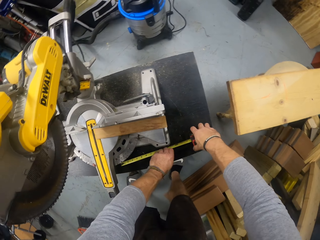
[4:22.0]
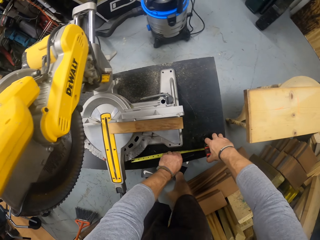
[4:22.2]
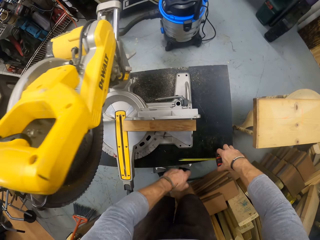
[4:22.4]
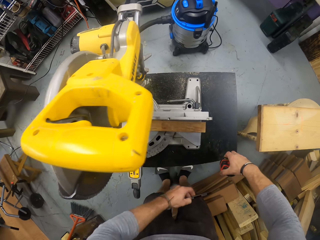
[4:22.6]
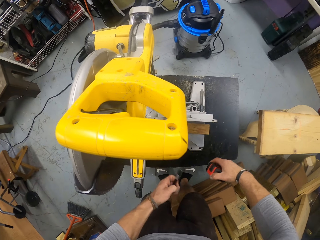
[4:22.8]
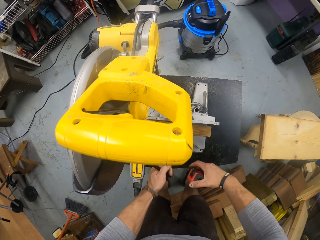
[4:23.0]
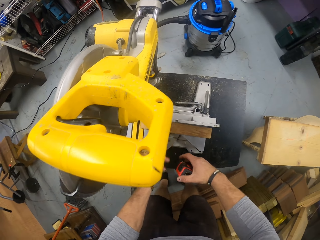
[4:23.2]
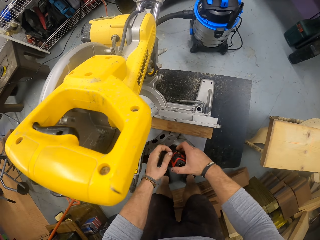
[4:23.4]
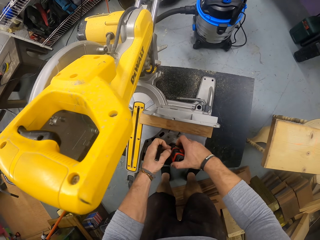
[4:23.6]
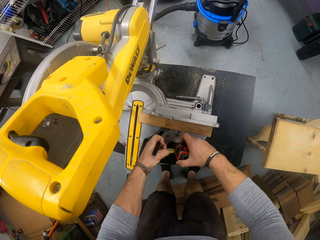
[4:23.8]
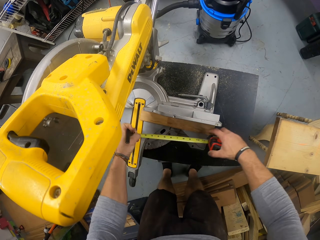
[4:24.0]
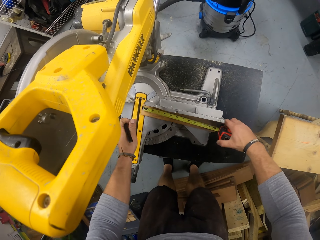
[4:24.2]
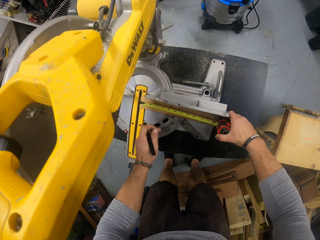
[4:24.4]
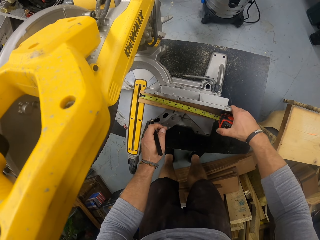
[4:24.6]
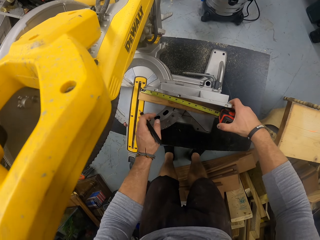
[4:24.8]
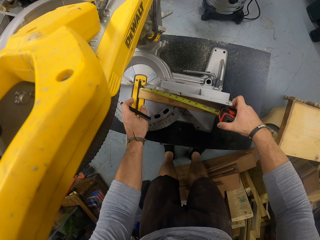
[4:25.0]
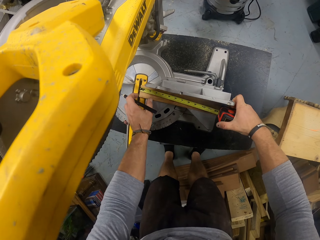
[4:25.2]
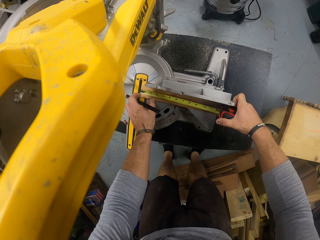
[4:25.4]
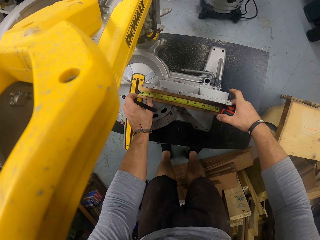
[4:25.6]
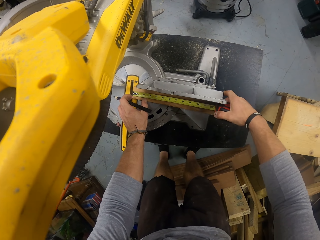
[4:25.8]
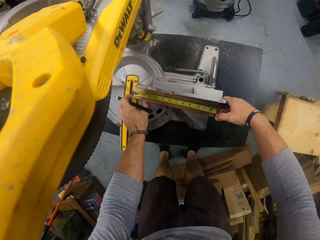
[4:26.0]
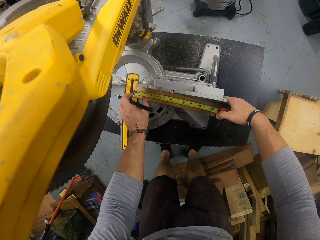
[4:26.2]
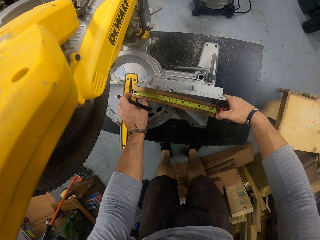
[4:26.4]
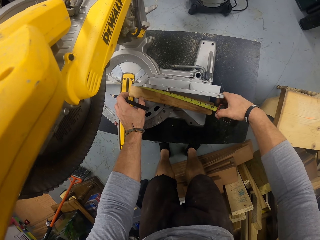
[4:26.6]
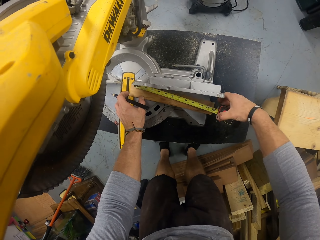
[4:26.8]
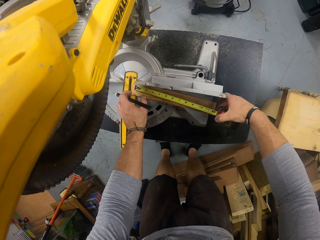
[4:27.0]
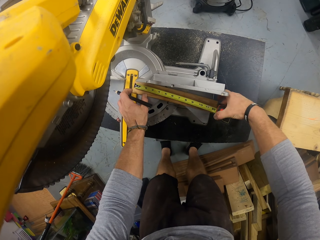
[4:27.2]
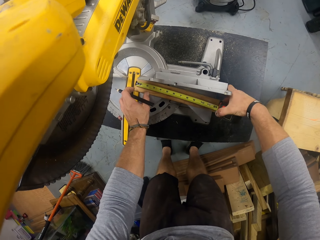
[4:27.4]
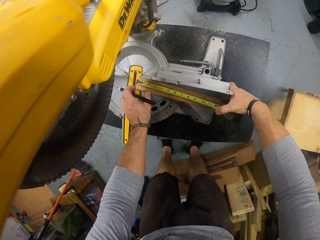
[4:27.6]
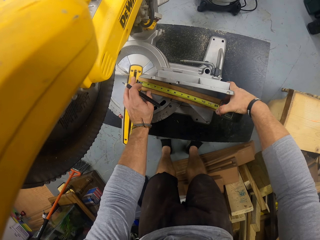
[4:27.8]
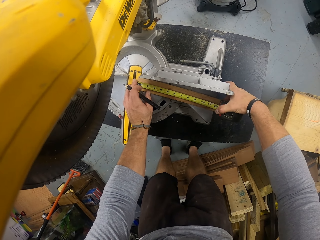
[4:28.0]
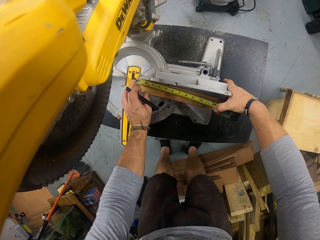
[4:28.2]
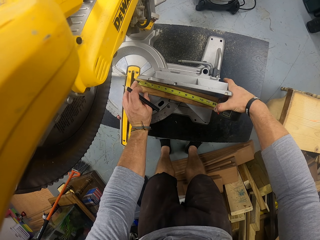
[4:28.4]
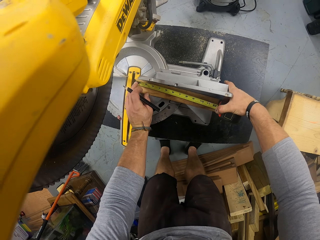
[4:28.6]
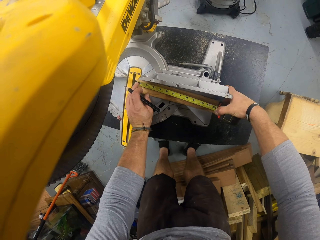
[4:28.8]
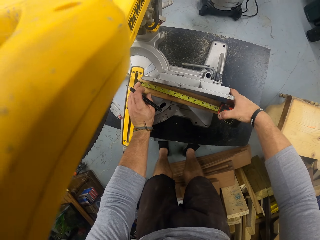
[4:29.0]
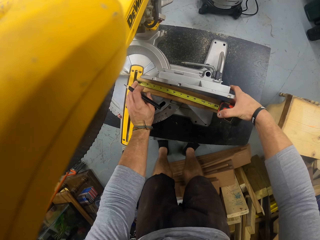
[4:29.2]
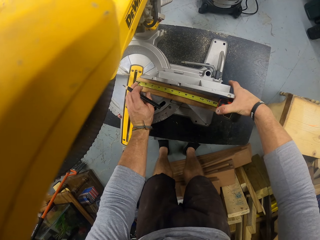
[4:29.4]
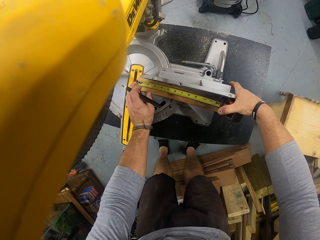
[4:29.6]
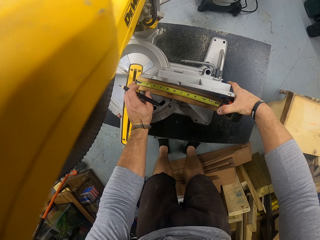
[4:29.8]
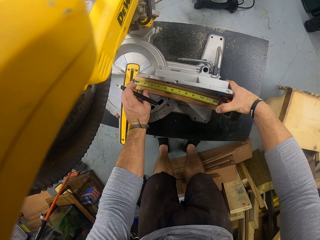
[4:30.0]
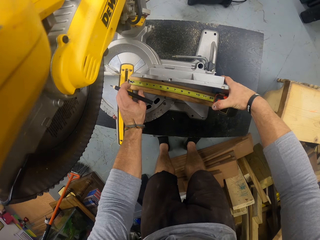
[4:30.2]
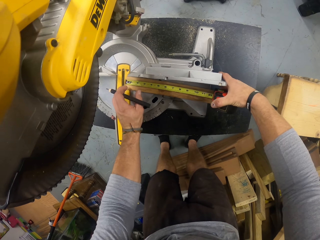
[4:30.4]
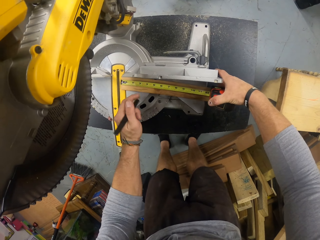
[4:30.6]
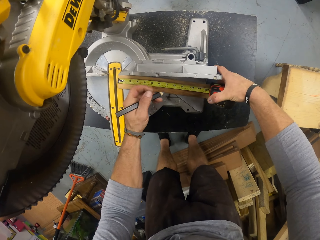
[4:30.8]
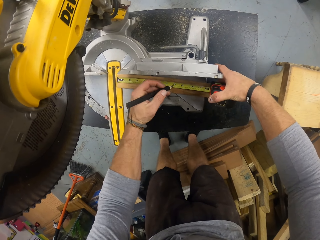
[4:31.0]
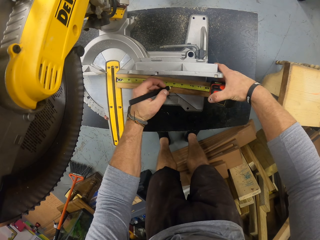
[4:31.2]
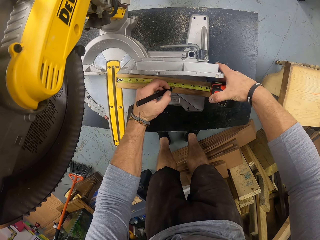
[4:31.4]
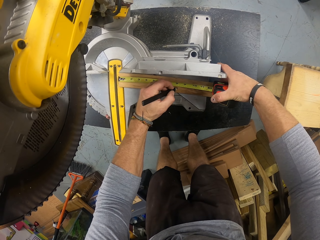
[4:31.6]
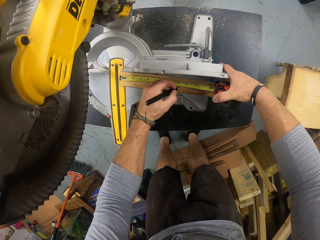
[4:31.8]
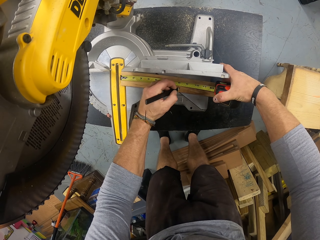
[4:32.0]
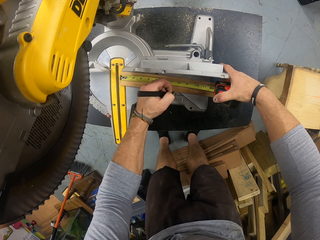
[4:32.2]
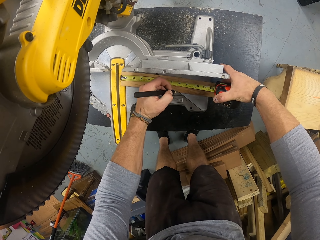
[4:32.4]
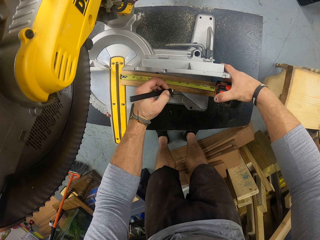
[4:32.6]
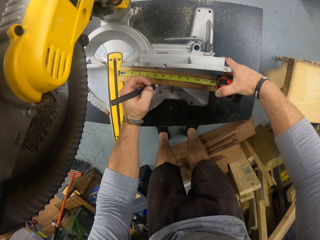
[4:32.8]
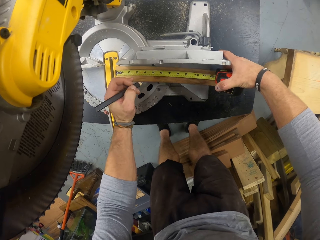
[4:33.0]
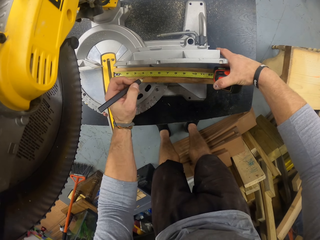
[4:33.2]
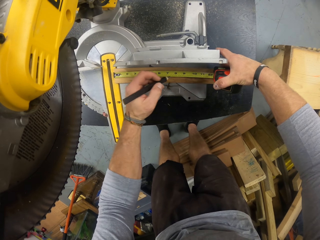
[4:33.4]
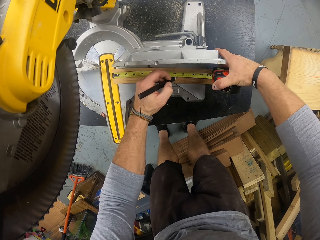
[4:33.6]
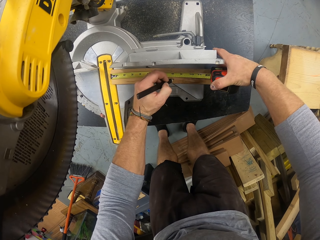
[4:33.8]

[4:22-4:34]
The camera wearer picks up the pencil on the table saw with his left hand. He places the tape rule on the strip of wood with his hands. He pulls a hook. He measures the wood with a tape measure. He marks the strip of wood with the pencil in his left hand.

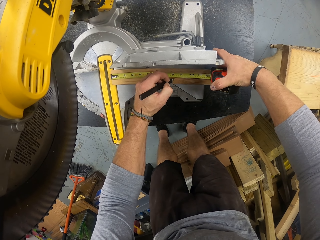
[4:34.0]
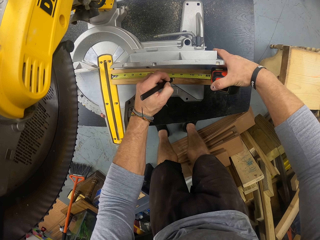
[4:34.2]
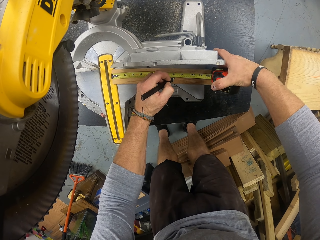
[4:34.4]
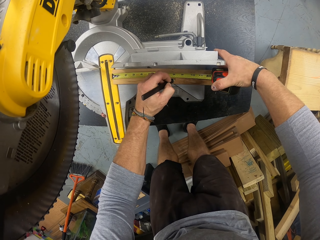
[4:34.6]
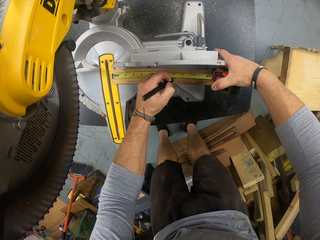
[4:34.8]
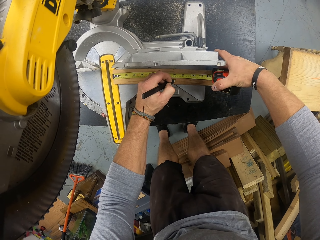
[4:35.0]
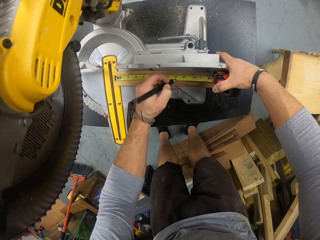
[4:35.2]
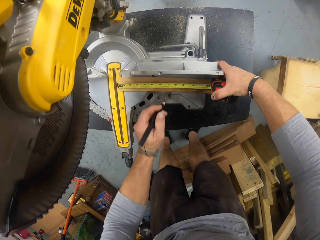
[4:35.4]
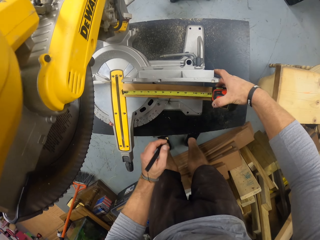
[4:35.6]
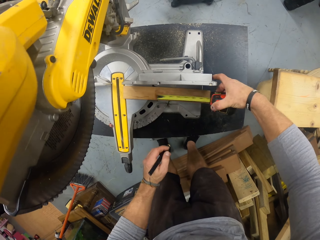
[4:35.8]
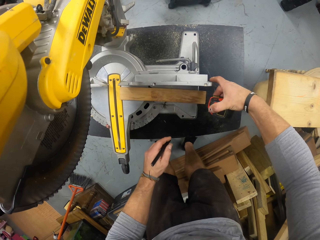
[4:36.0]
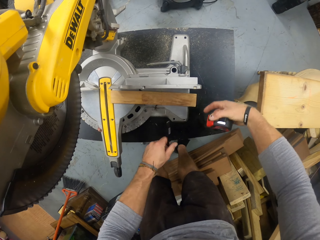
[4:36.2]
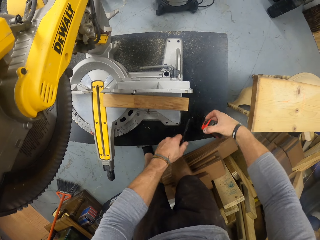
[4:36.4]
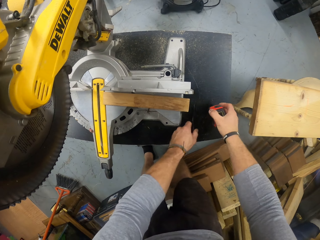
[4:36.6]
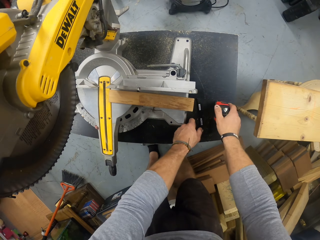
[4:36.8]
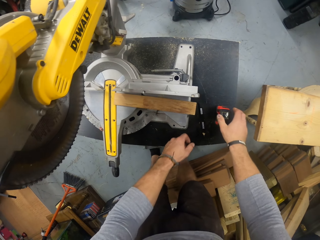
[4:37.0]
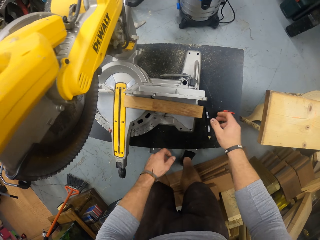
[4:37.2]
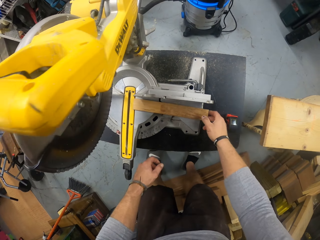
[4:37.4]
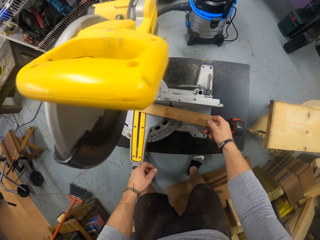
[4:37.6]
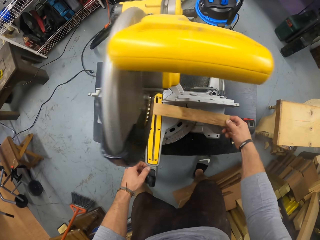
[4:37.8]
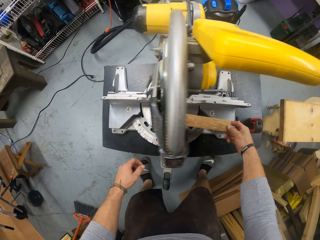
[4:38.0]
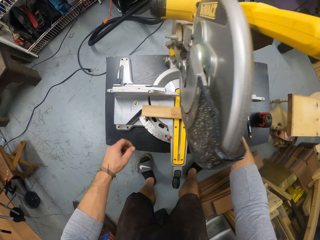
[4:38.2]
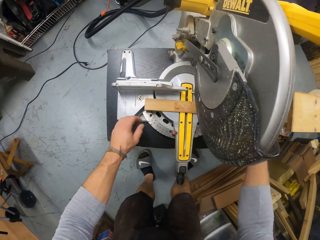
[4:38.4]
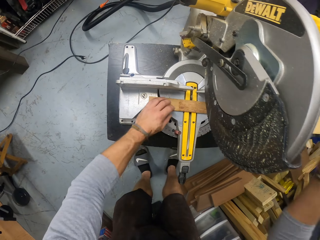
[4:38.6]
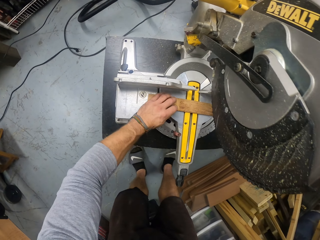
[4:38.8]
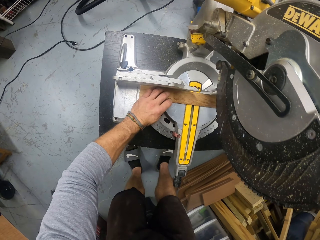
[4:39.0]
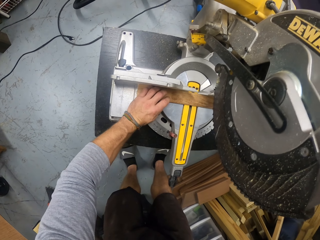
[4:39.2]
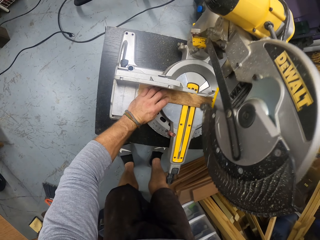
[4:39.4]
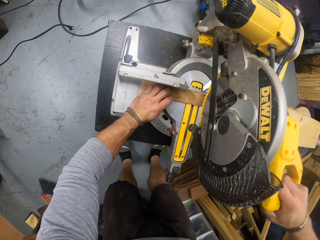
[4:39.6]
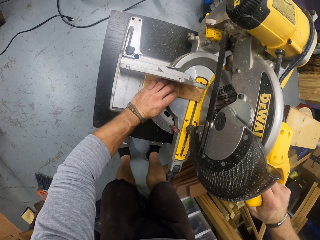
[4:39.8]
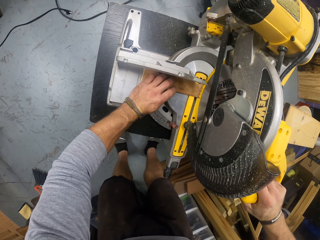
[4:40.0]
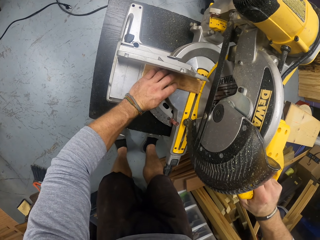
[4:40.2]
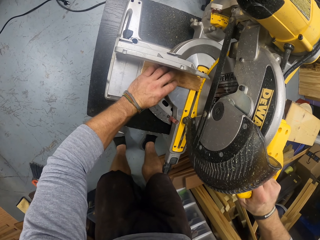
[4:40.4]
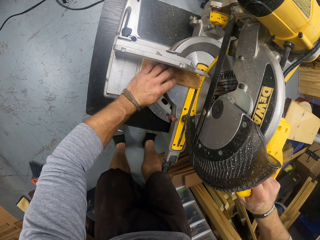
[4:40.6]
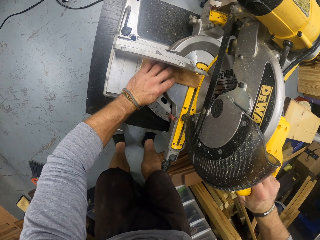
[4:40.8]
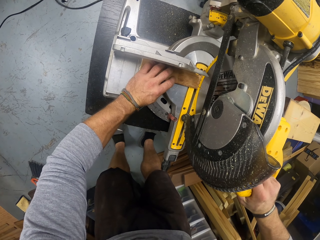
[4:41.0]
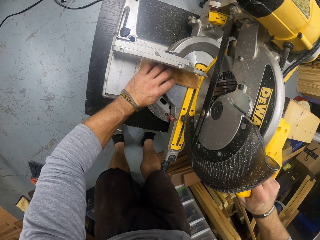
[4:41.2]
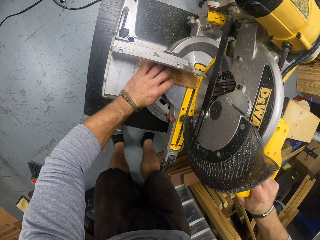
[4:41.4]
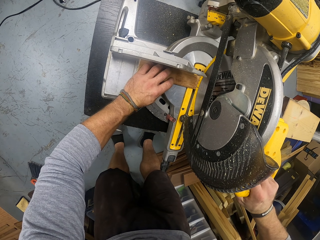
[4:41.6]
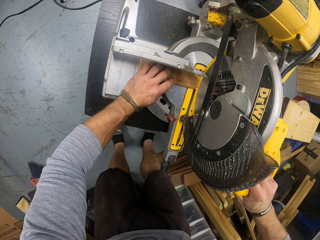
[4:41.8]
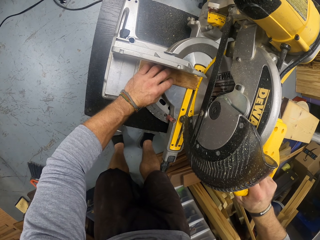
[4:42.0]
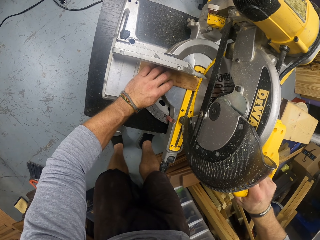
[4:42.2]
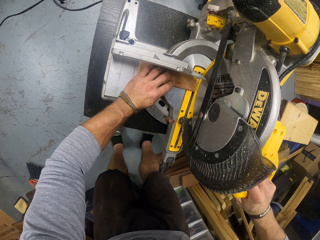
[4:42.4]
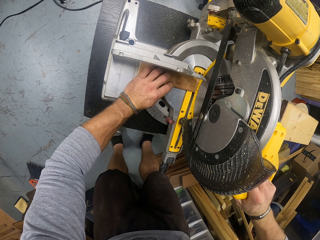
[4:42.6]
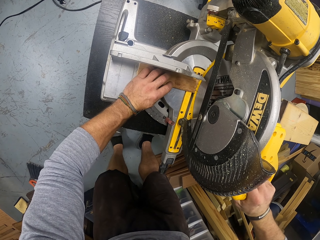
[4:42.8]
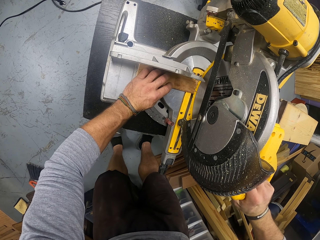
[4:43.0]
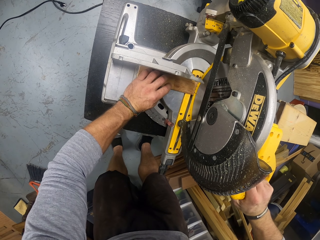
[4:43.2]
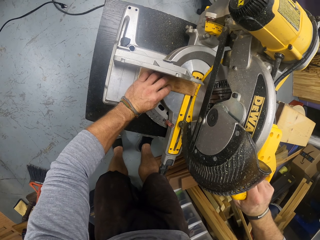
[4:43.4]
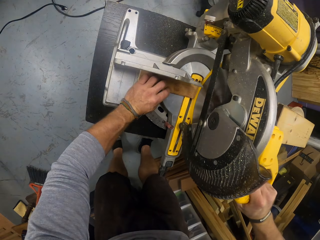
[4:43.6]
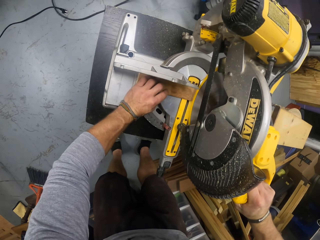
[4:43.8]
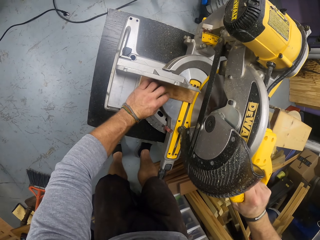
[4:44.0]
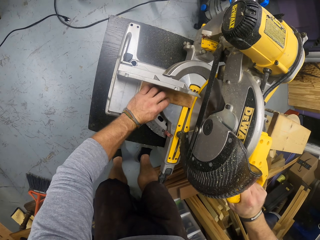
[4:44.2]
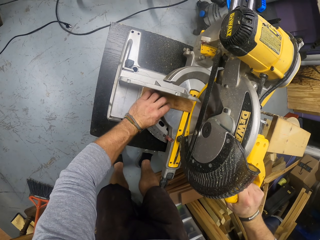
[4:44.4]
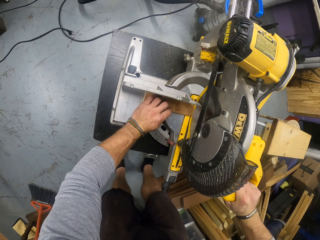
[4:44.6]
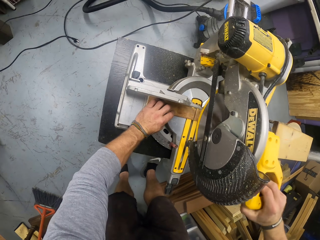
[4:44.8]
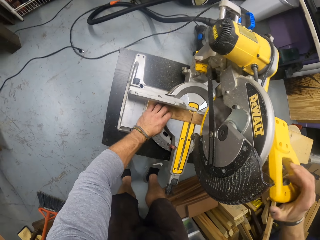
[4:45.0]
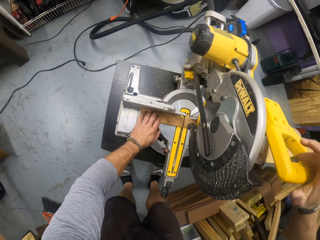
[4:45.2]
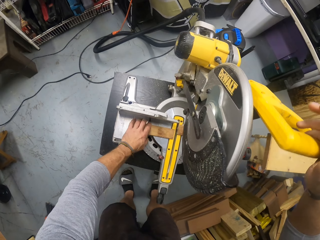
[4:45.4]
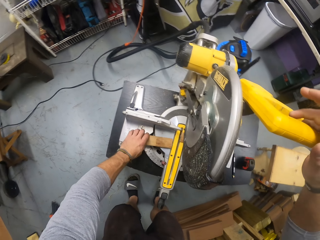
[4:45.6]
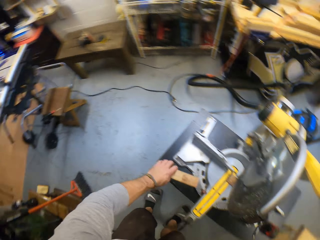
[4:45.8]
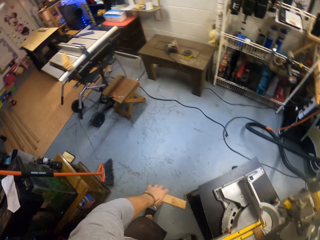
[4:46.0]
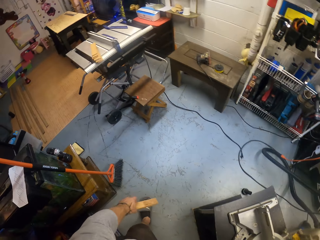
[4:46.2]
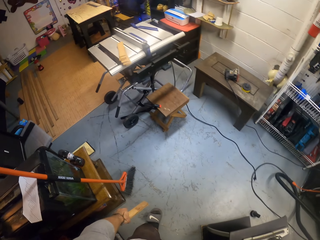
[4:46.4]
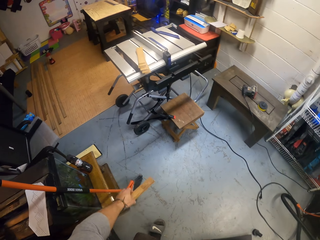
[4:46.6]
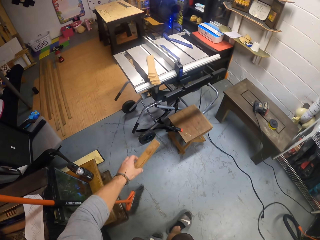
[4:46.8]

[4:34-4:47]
The camera wearer marks the wood. He drops the tape rule on the table saw with his right hand and drops the pencil on the table saw with his left hand. He picks up the strip of wood under the saw with his right hand and drops the strip of wood under the saw with his right hand. He aligns the strip of wood under the saw with his left hand. He cuts the strip of wood with the miter saw in his right hand. He picks up a piece of the wood from the compound slide miter saw with his left hand.
